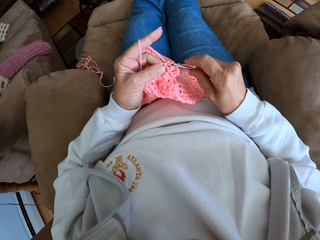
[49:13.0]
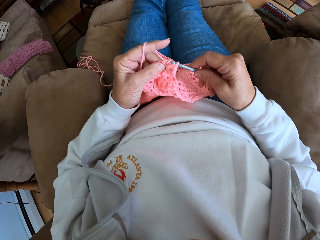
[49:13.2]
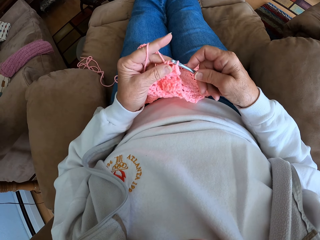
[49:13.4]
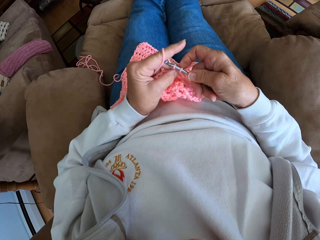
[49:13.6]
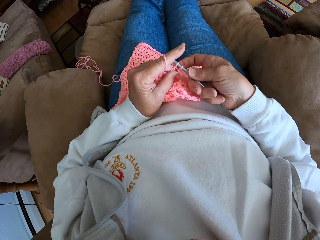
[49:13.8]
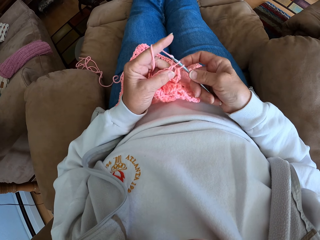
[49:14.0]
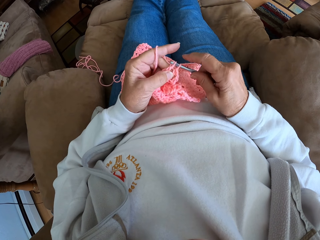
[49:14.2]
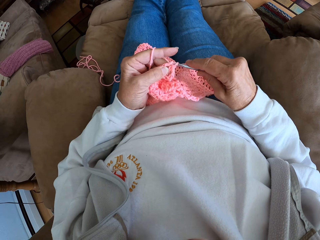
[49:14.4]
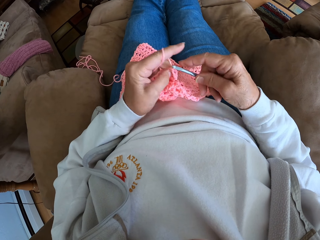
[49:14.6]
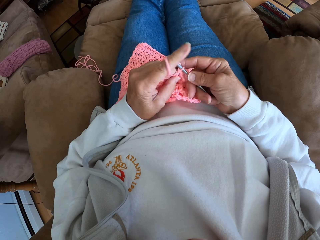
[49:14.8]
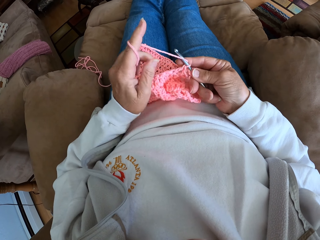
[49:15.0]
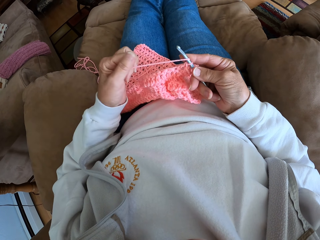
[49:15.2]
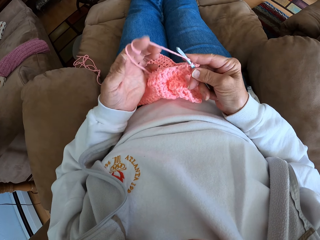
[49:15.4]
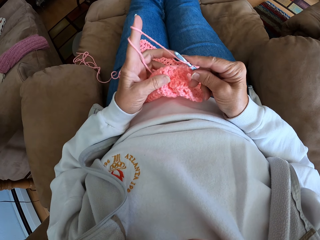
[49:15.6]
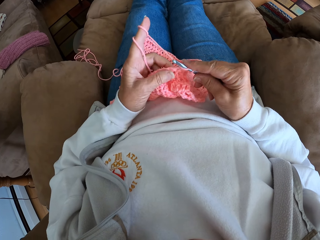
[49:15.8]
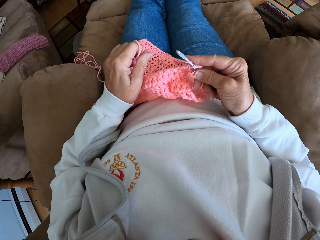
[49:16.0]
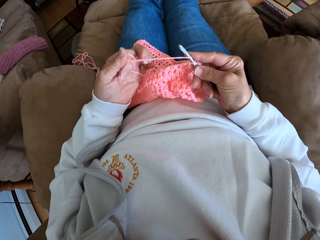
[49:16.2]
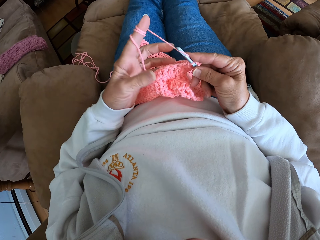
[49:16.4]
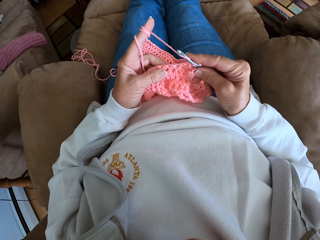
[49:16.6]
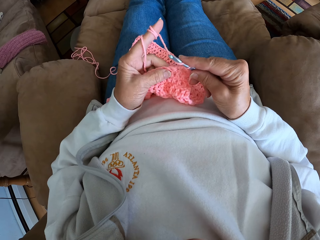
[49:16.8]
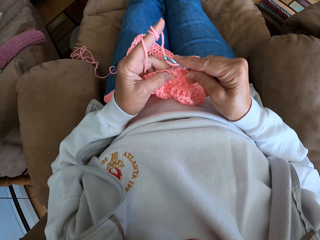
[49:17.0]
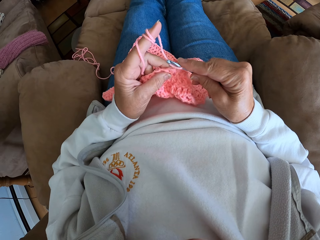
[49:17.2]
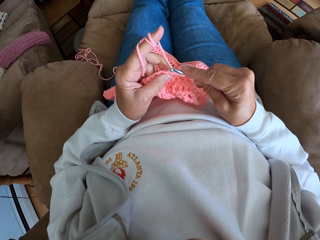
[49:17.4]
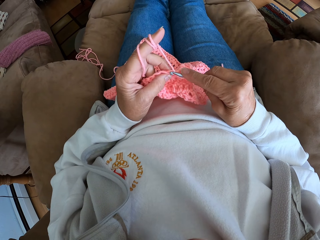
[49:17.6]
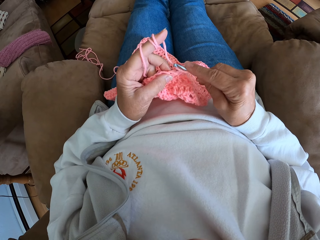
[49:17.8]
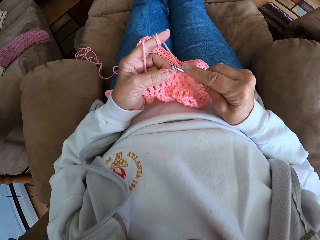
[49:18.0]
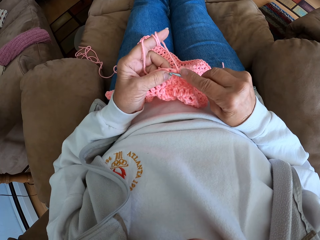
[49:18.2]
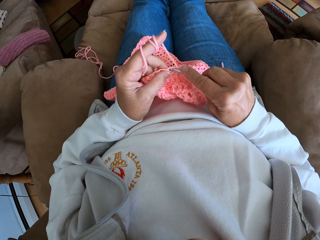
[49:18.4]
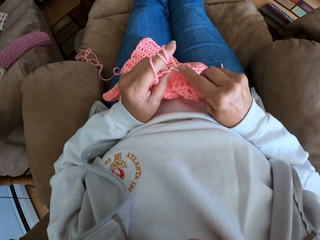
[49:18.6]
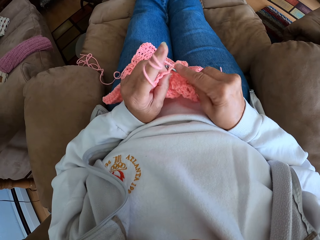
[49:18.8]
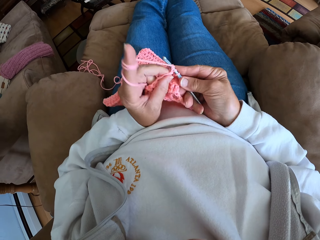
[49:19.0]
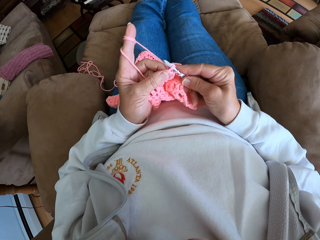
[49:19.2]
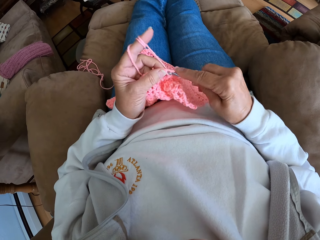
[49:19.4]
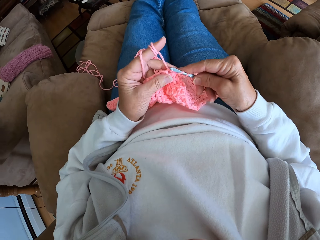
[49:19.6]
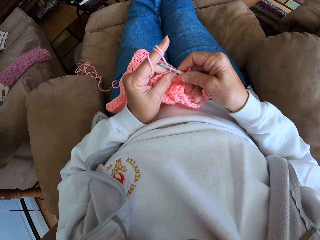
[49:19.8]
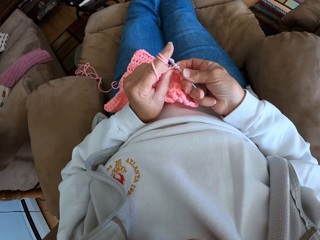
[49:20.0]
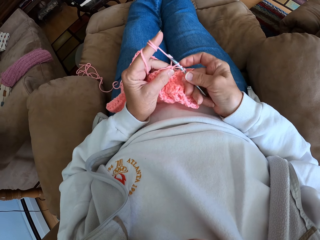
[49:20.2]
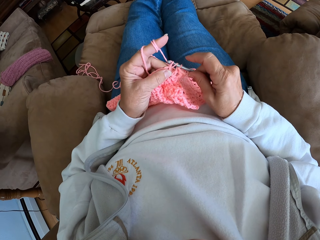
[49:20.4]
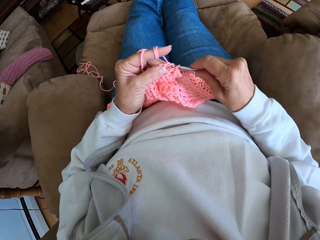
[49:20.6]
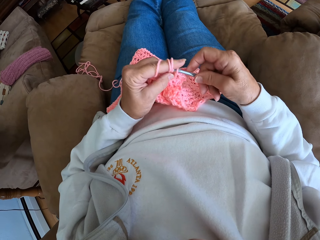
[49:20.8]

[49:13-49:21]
The camera wearer rolls in more thread with her index finger.

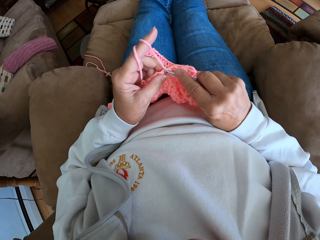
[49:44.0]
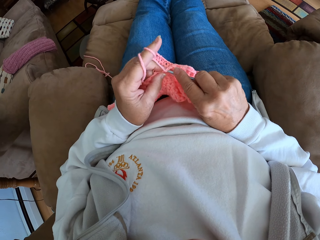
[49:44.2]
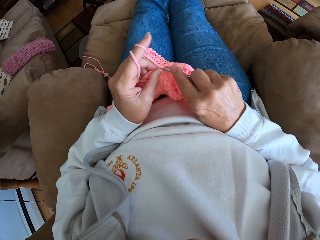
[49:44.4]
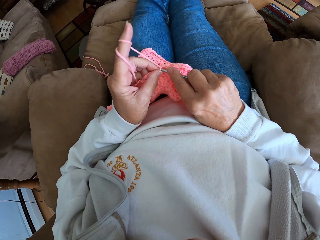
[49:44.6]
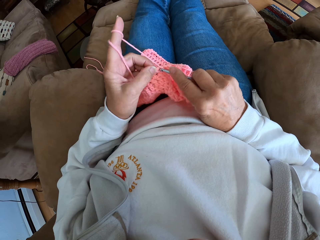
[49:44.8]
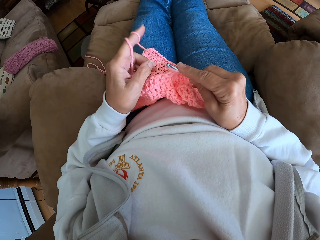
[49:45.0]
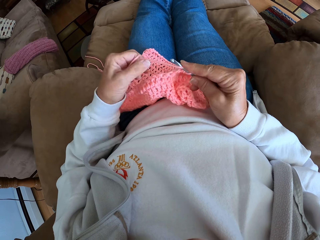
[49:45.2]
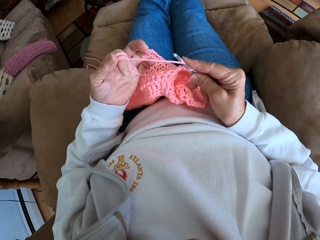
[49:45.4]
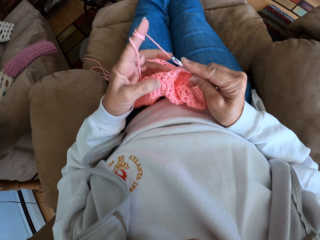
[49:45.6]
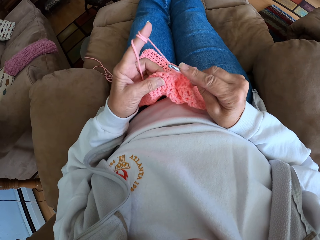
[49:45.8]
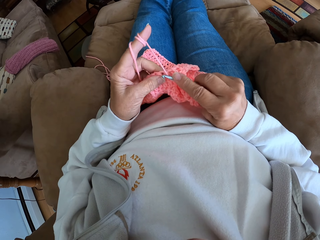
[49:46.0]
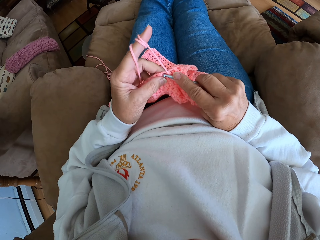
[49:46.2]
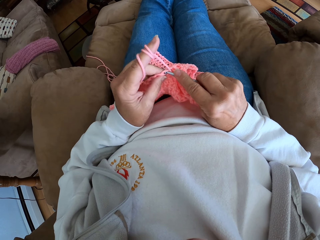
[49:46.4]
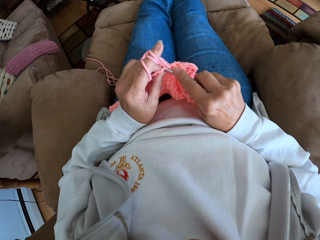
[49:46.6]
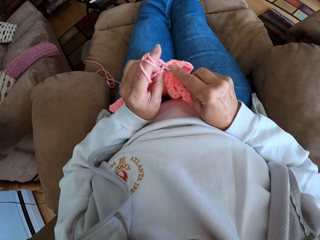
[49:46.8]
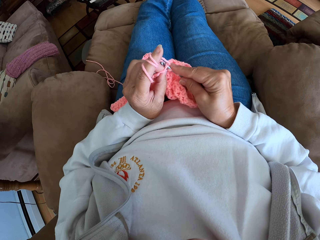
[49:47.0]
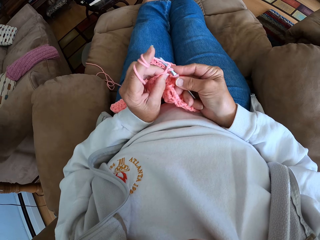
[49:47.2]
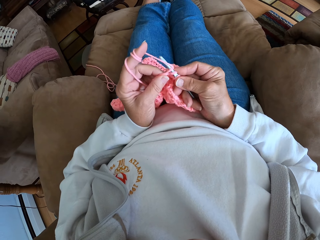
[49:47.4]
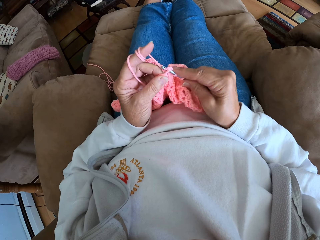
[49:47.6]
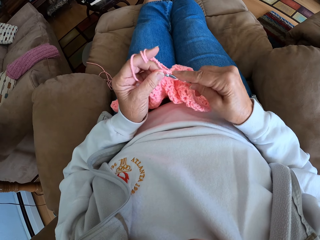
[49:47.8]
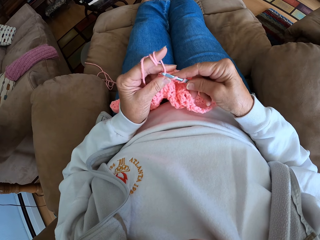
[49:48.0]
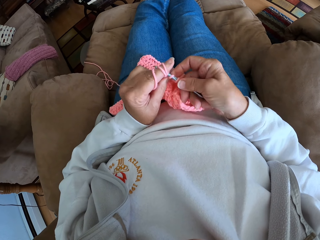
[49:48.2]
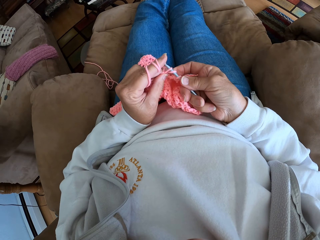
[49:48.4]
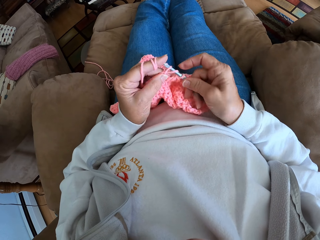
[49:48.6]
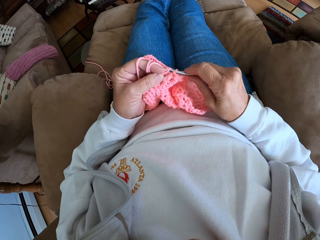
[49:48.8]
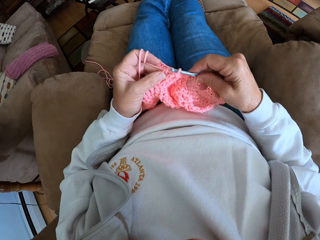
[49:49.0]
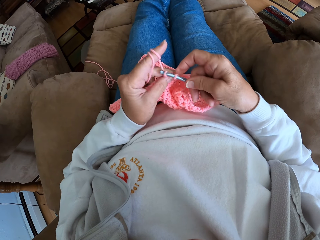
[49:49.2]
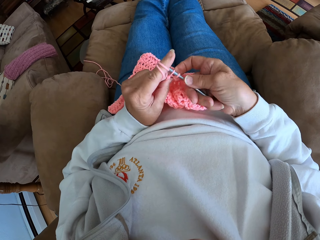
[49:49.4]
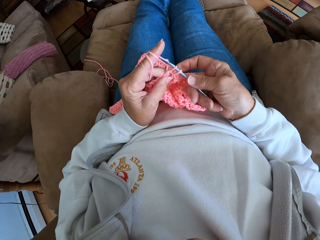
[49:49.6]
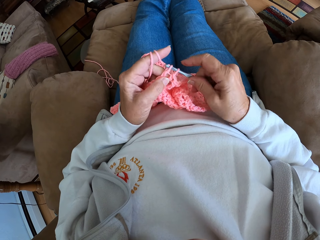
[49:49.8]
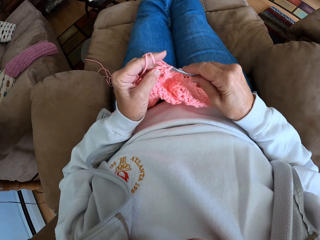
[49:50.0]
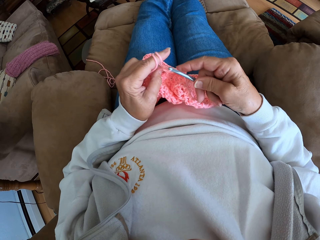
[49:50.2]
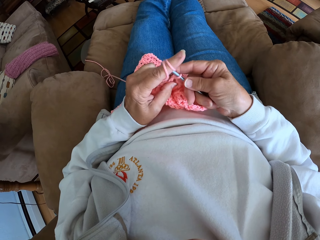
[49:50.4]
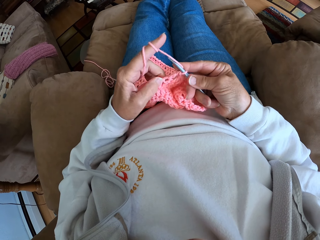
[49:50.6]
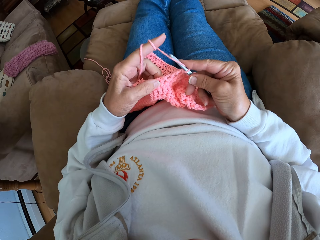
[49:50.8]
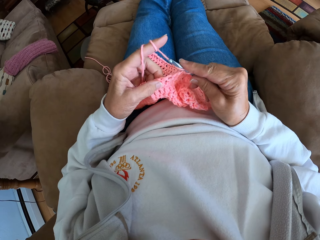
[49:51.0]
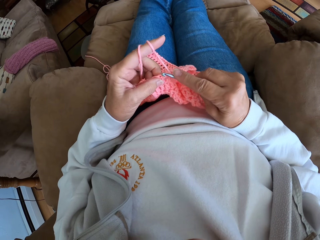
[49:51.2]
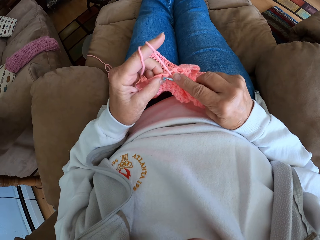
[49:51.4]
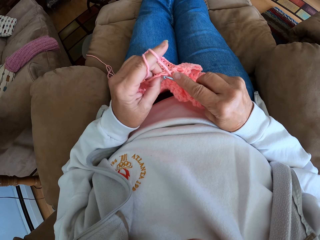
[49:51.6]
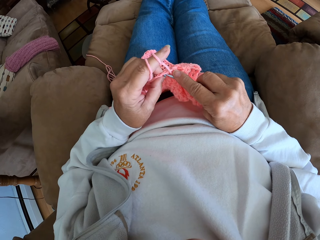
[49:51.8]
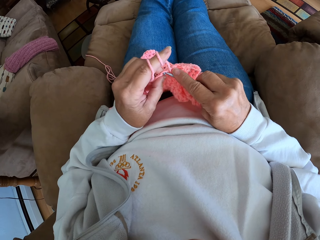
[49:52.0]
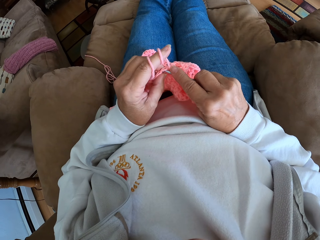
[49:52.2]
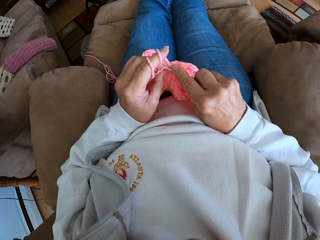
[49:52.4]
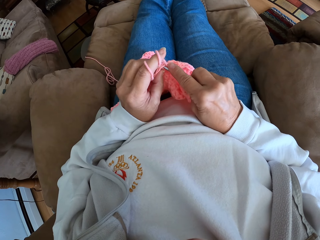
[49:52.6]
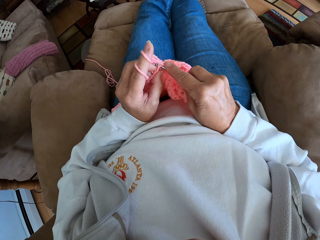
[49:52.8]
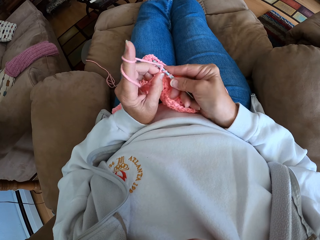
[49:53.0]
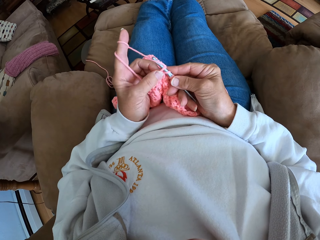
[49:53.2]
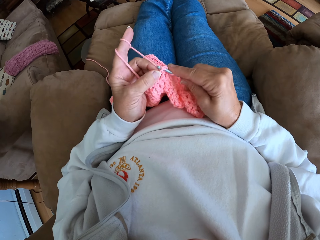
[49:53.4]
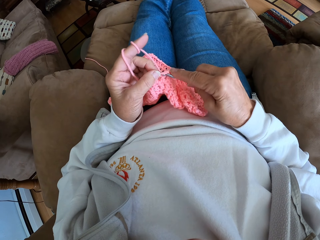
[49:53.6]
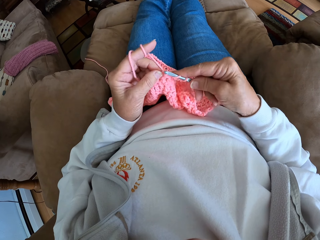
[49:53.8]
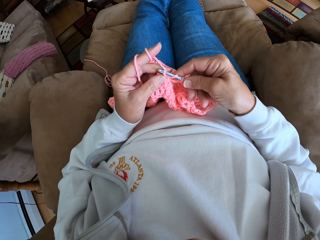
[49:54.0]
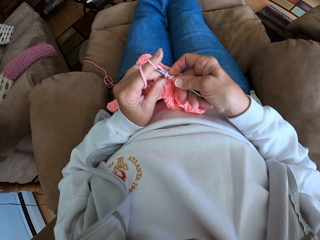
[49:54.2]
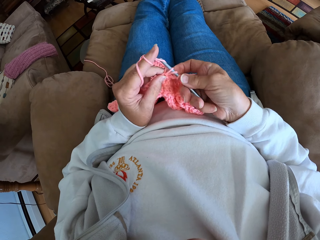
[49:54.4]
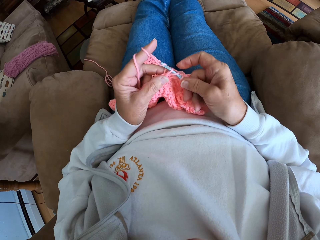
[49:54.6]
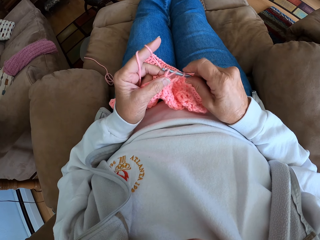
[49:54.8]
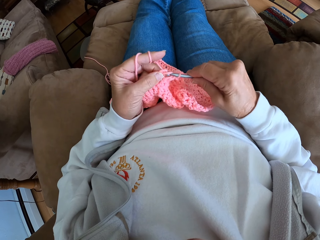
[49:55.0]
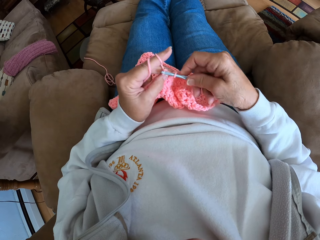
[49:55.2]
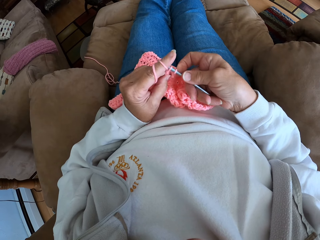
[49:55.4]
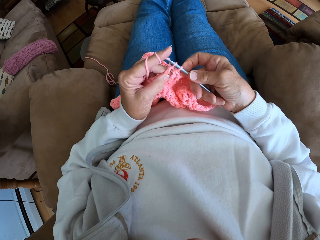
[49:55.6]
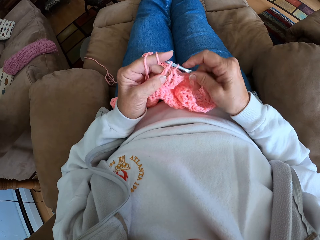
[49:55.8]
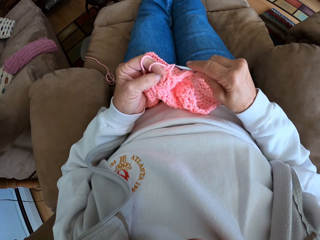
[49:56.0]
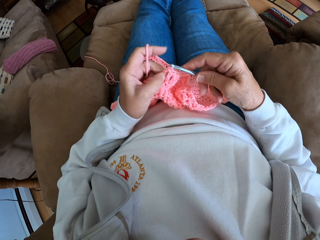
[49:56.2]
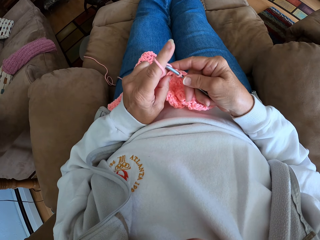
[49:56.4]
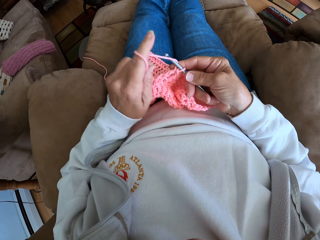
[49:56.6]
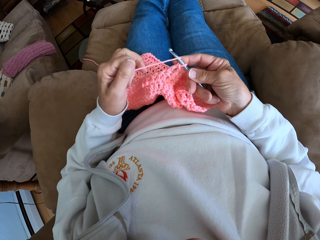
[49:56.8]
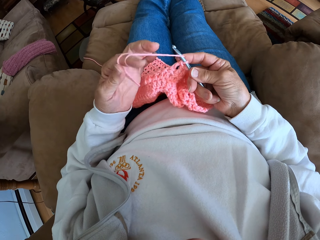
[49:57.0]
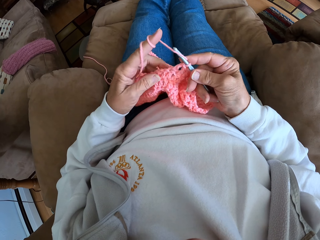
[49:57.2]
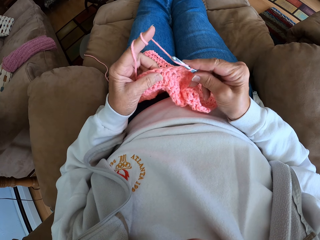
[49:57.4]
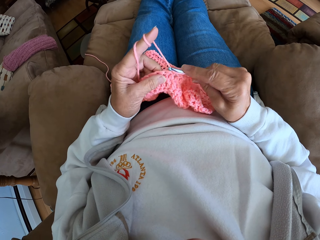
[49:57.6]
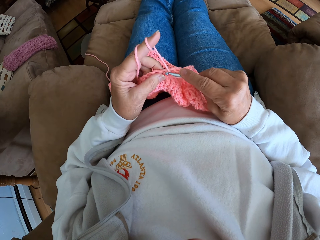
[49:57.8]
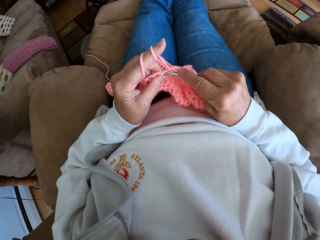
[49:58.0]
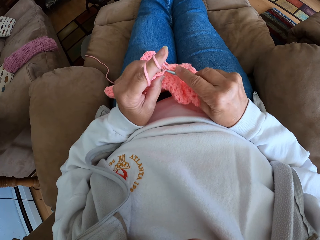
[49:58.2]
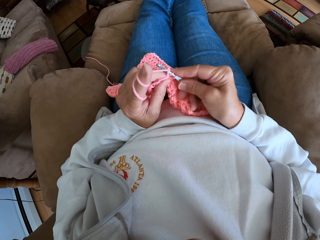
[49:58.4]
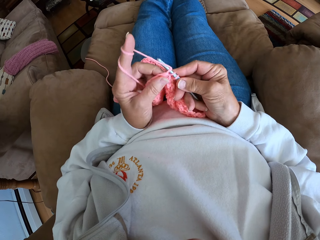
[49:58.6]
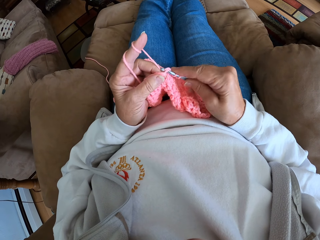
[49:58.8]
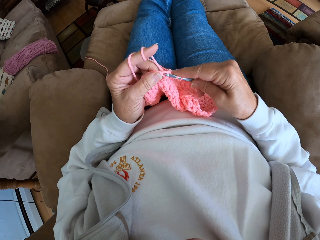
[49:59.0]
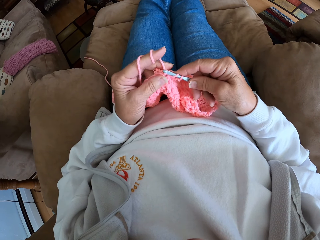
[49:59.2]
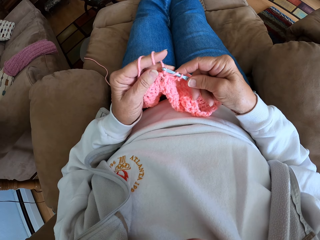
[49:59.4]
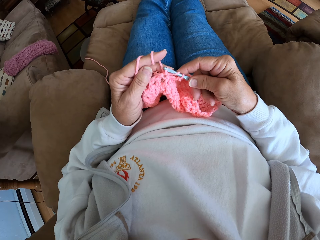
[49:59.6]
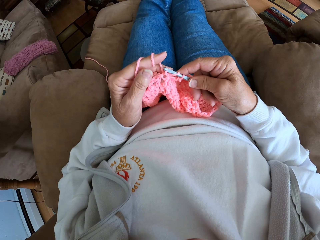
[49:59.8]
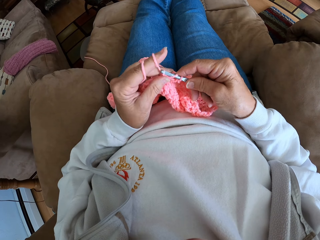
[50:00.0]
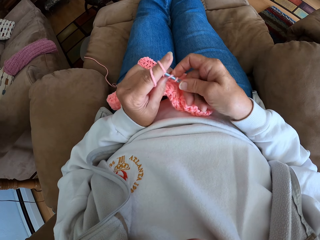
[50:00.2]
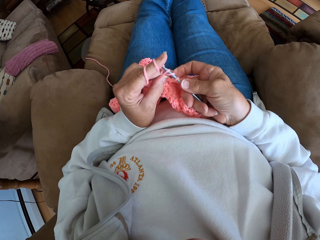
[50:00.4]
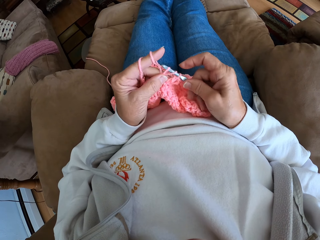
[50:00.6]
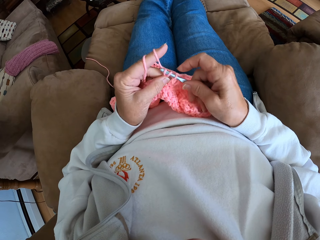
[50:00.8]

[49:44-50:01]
The camera wearer continues crocheting with the yarn. She twists the yarn around her left hand. She continues crocheting with the yarn.
